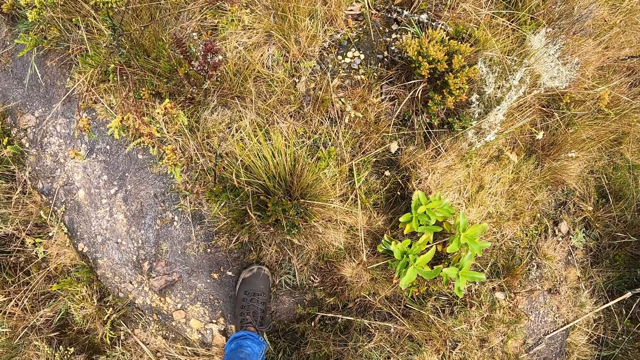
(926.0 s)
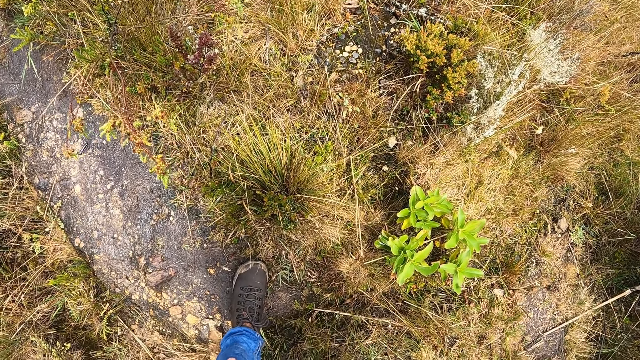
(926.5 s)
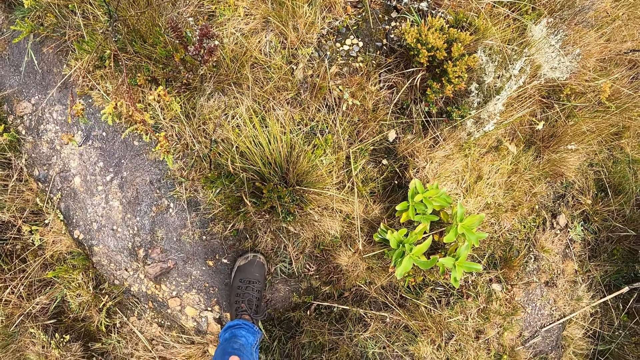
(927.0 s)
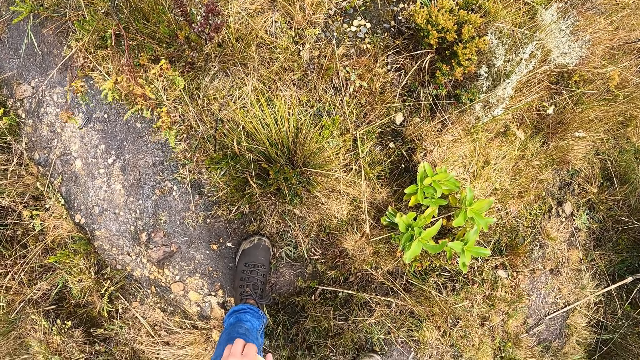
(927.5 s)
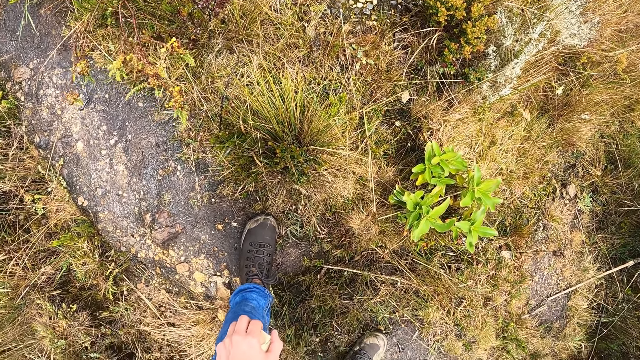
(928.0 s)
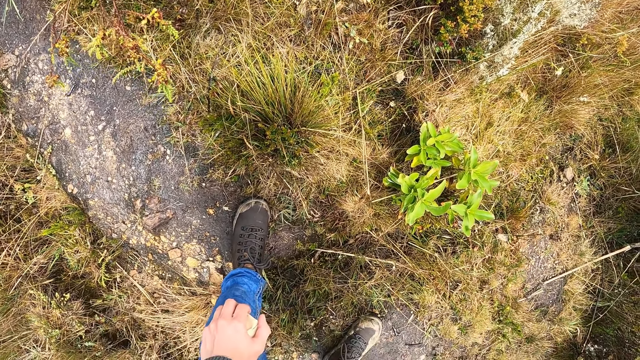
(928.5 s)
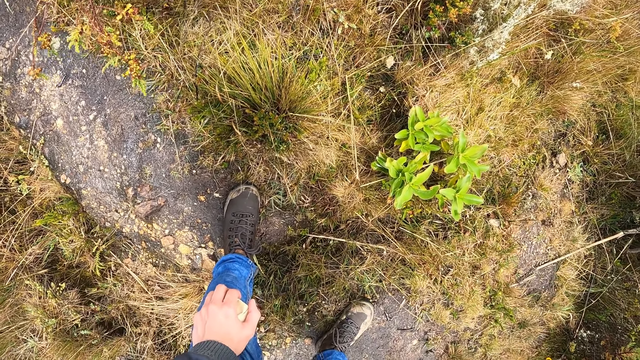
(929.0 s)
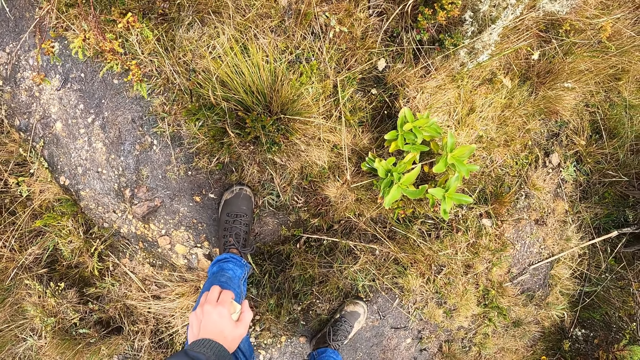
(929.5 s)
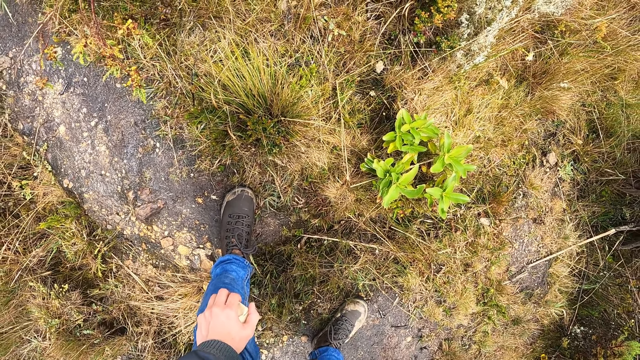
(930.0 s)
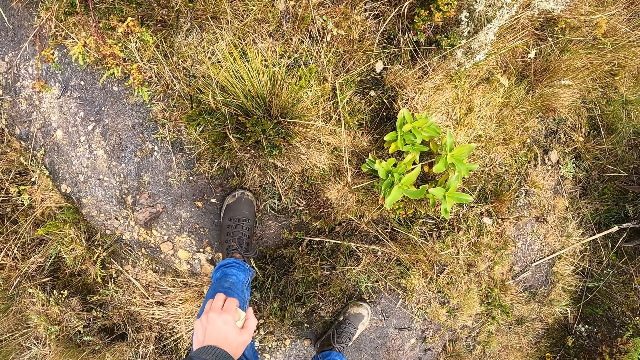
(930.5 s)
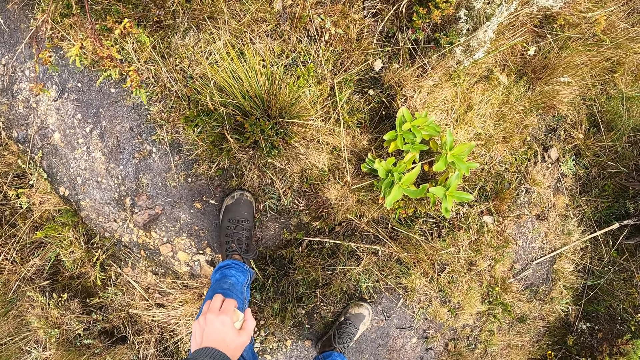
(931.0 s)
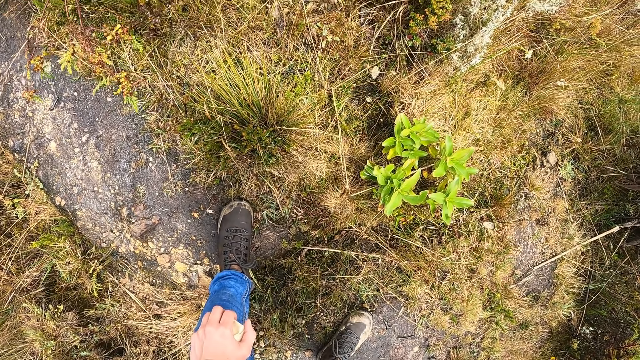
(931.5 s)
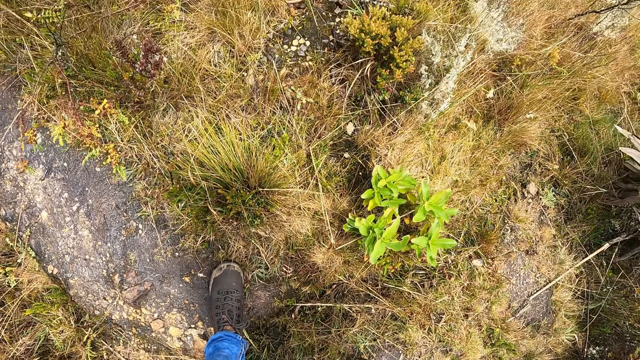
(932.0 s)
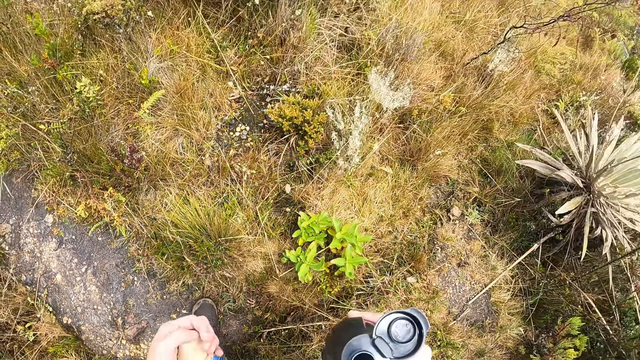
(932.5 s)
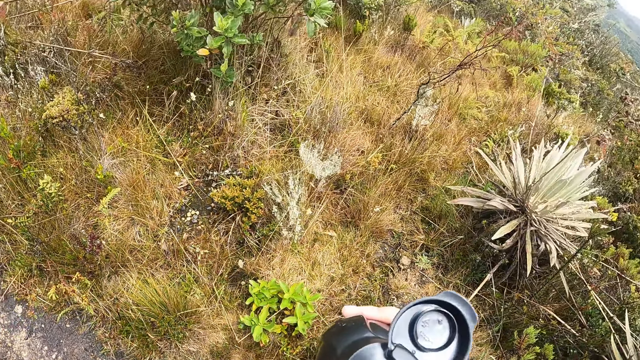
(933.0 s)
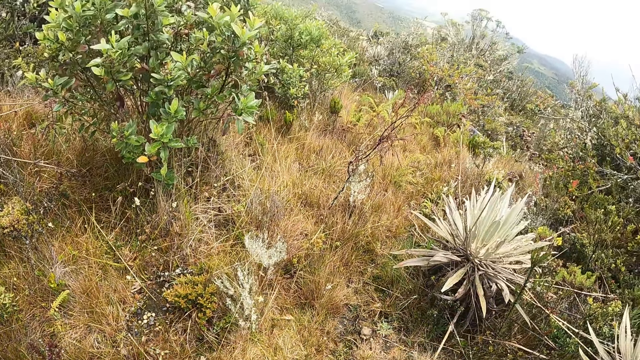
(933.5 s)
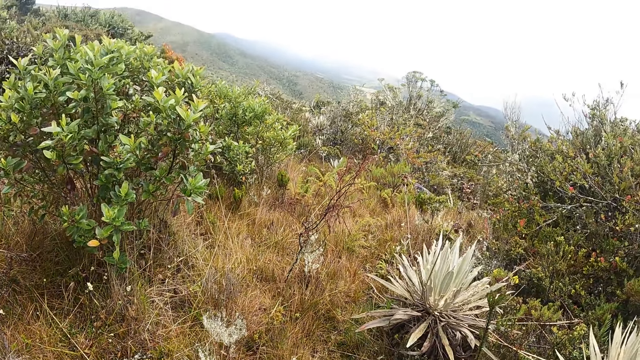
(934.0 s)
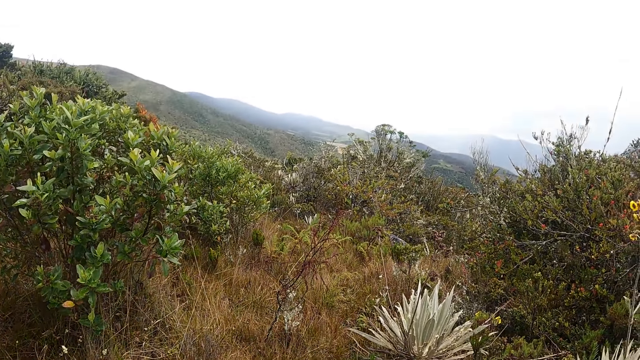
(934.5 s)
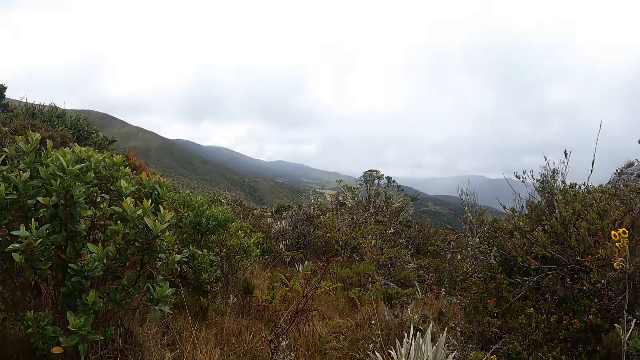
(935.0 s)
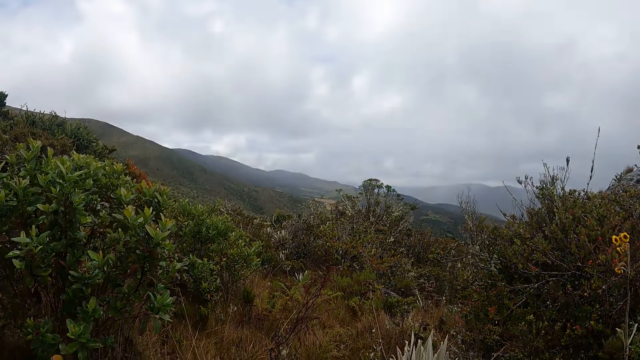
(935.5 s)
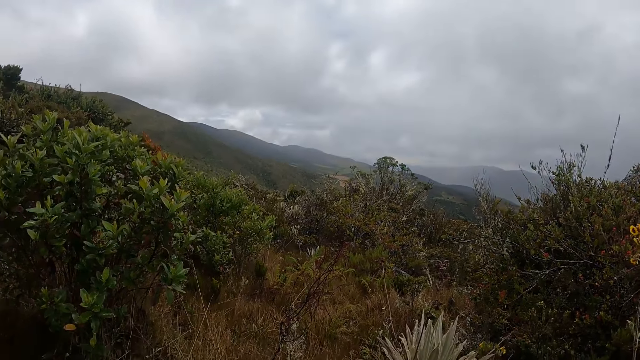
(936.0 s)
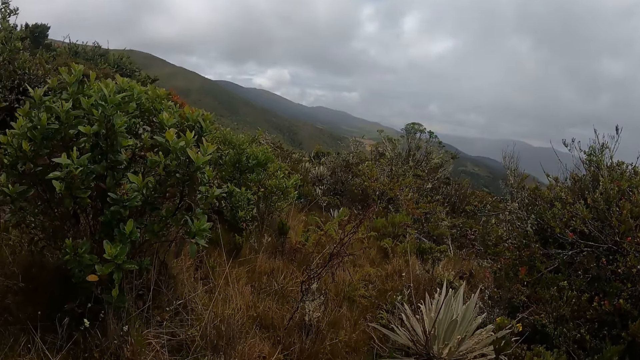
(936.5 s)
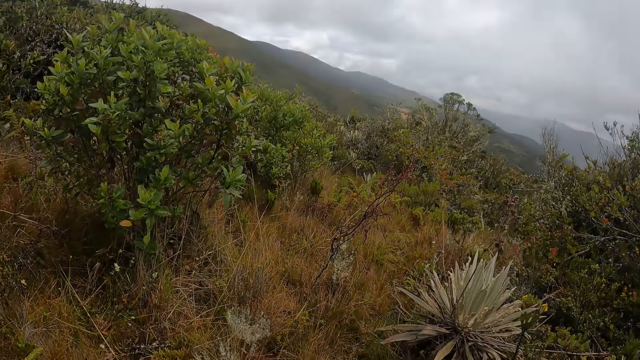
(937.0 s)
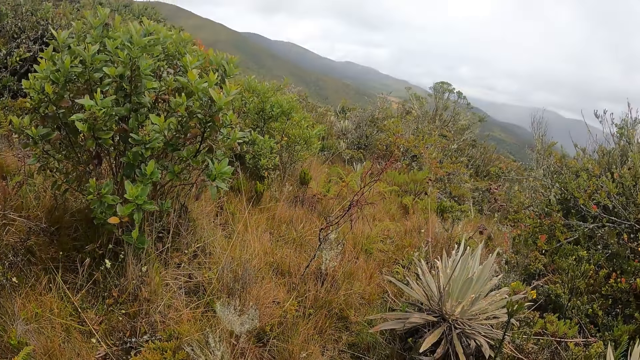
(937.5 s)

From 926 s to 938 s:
The camera wearer holds his left knee with his left hand. He takes a drink.

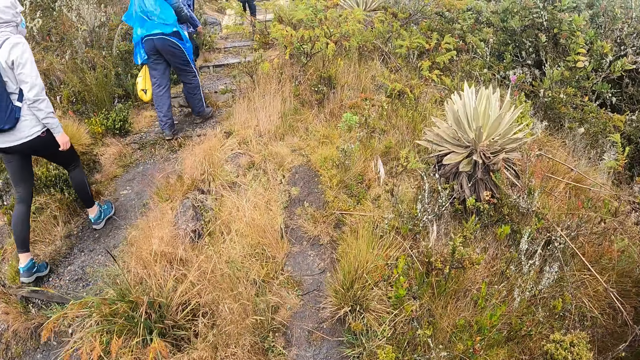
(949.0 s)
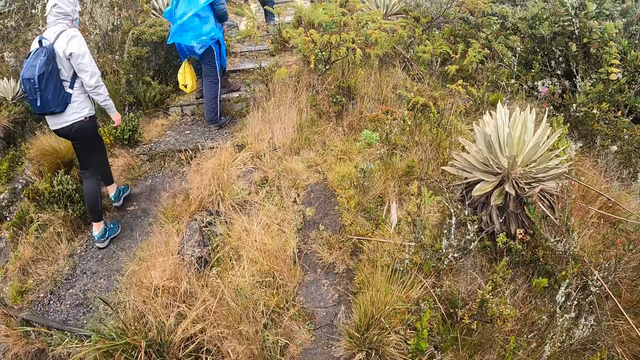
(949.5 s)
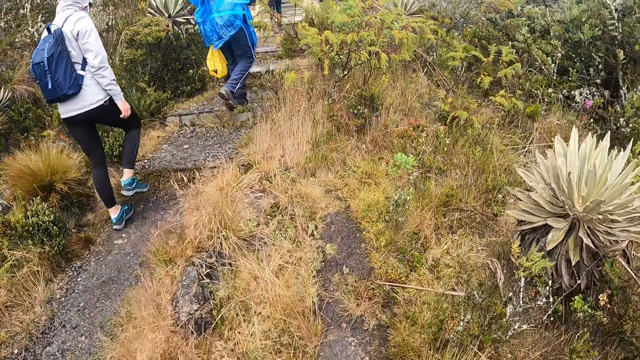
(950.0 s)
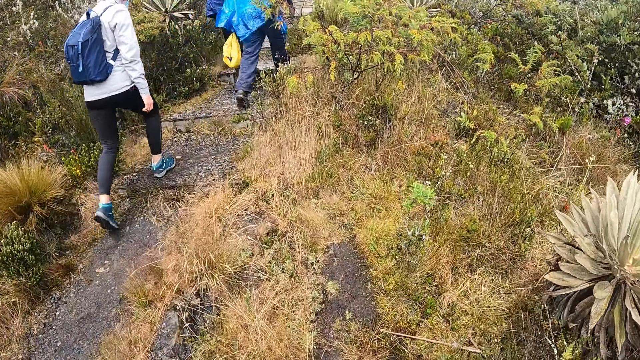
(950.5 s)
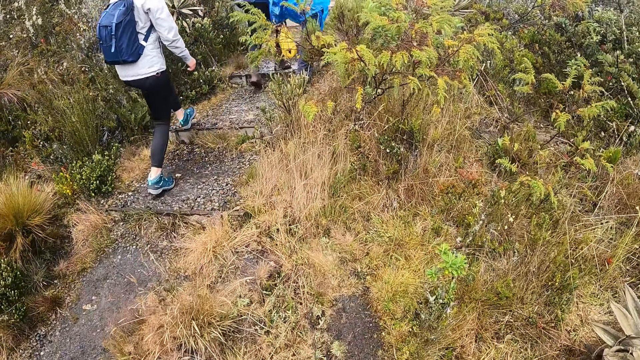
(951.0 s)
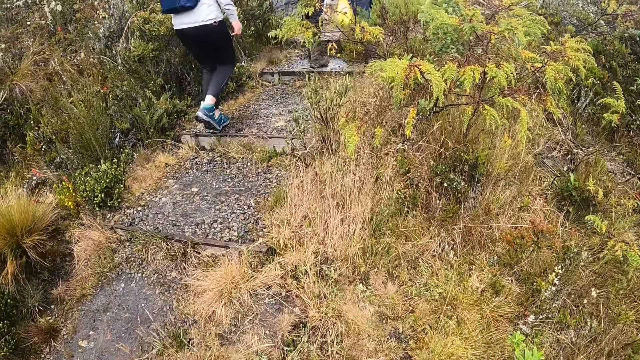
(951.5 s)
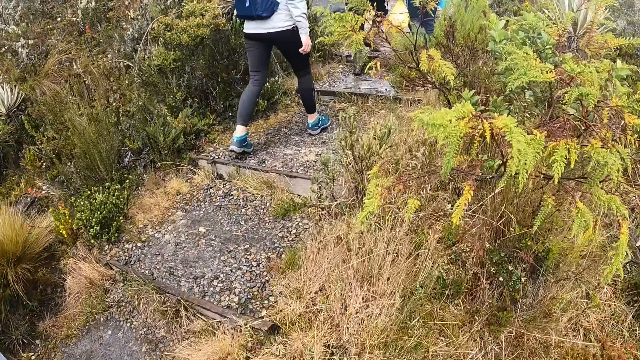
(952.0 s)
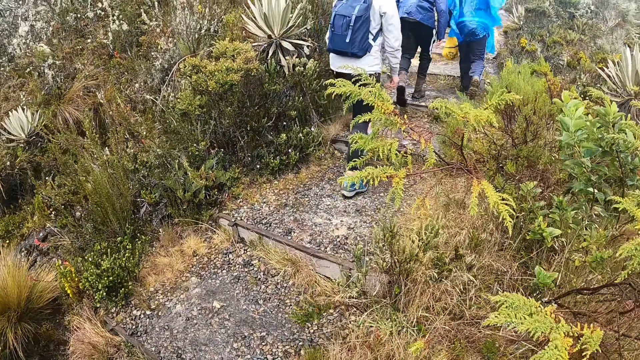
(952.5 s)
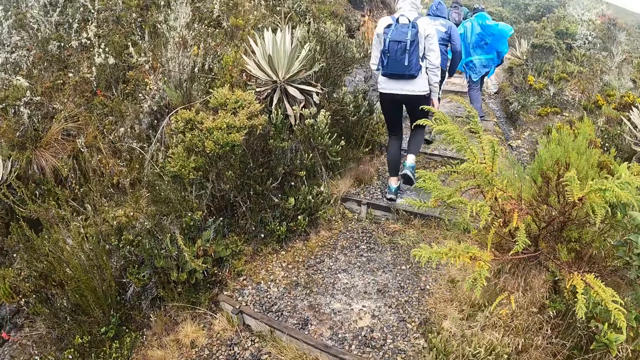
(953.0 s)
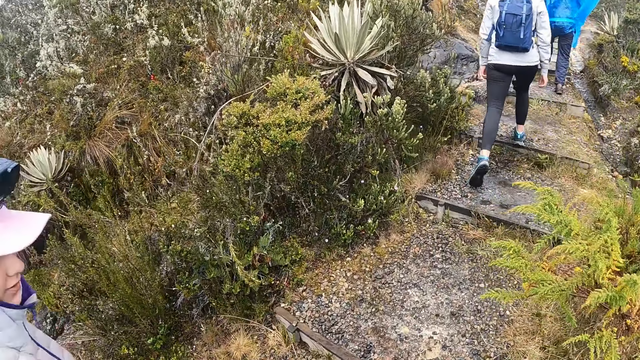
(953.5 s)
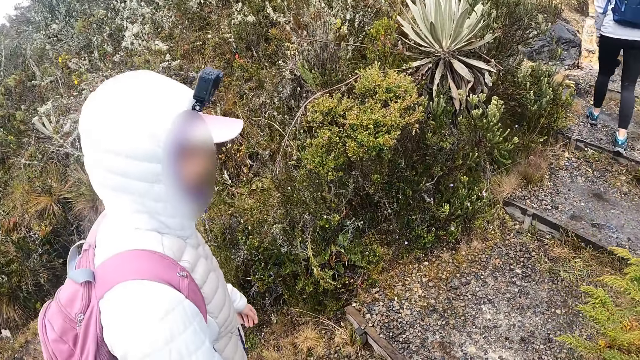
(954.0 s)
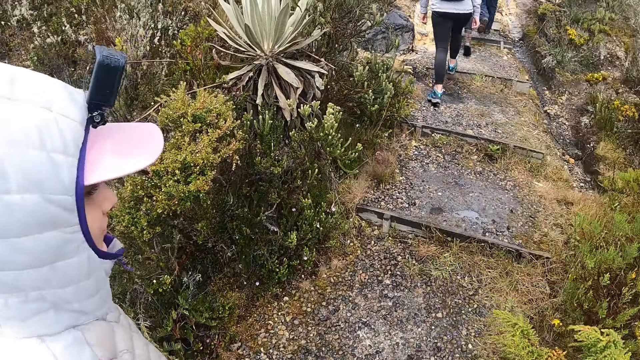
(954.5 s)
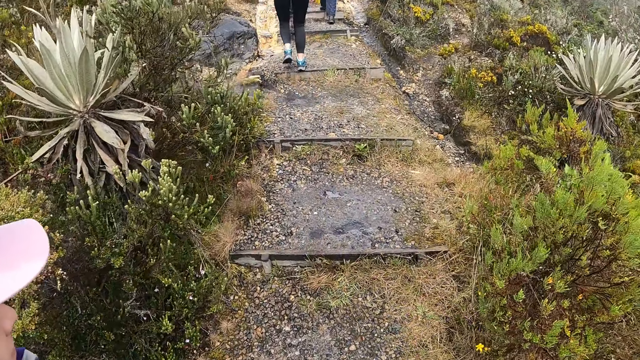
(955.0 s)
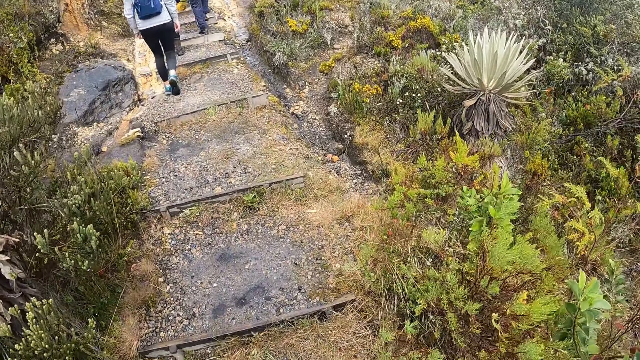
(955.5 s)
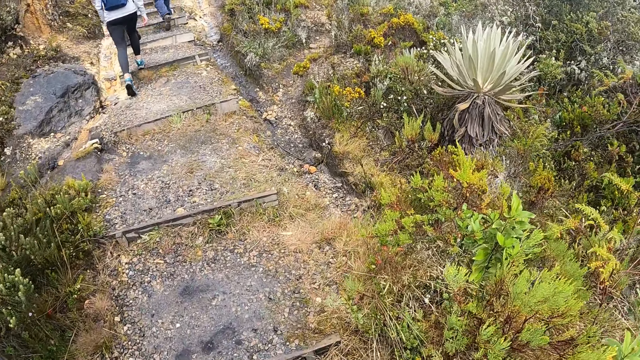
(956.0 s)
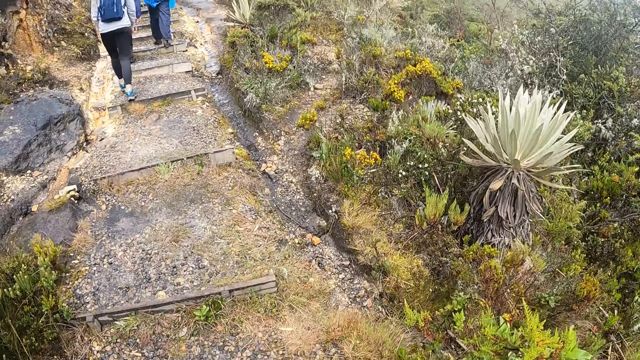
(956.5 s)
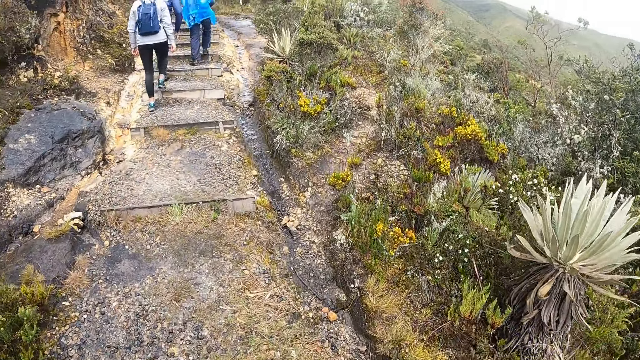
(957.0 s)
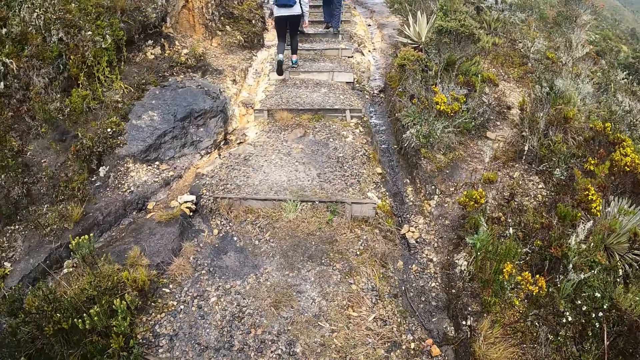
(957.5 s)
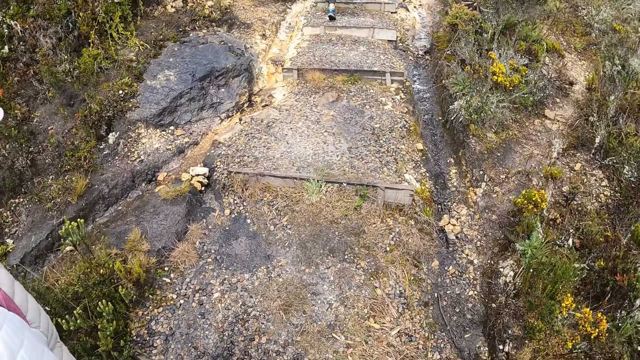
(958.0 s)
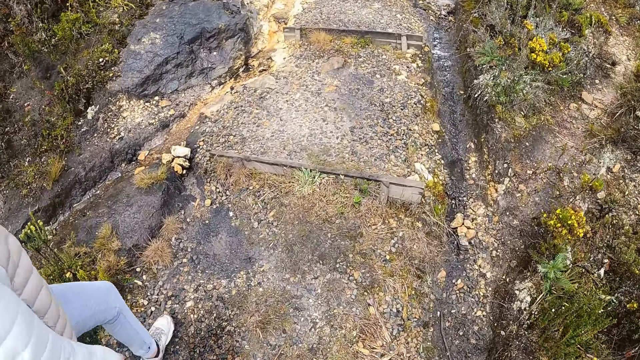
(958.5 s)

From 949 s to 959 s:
The camera wearer walks on a trail. They climb up the stairs.
